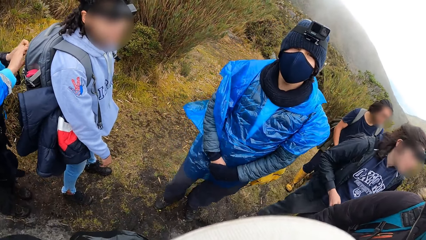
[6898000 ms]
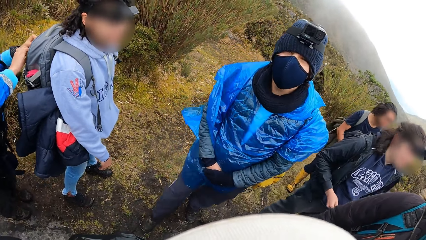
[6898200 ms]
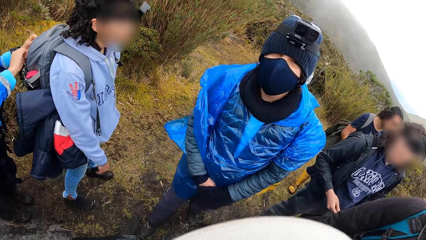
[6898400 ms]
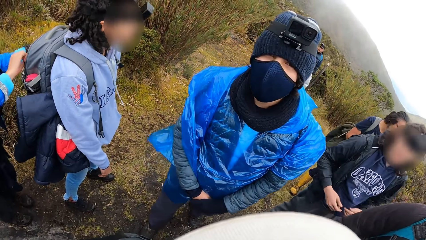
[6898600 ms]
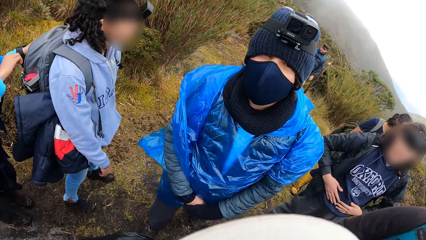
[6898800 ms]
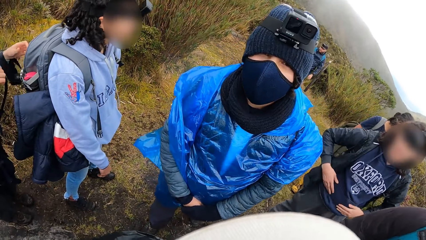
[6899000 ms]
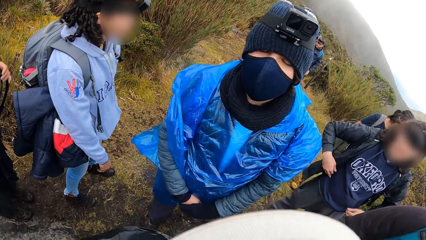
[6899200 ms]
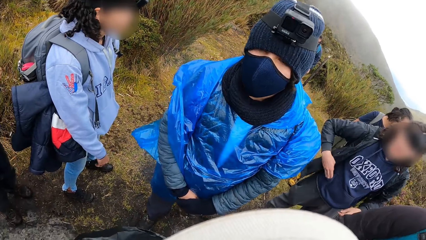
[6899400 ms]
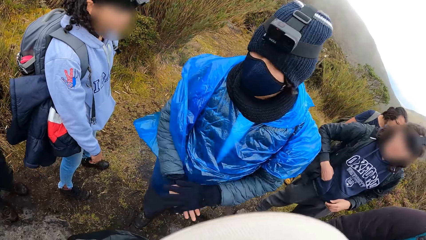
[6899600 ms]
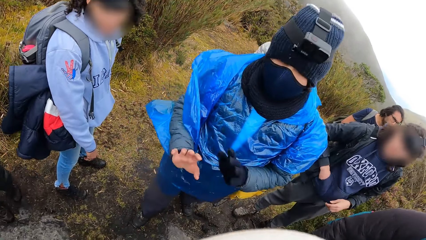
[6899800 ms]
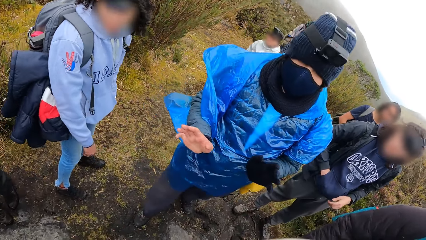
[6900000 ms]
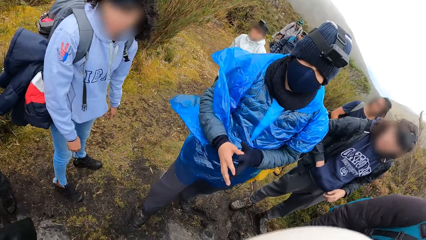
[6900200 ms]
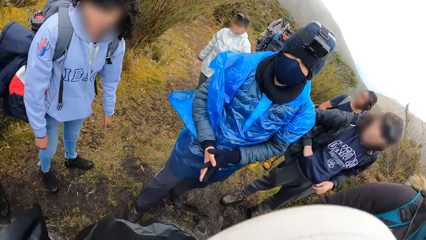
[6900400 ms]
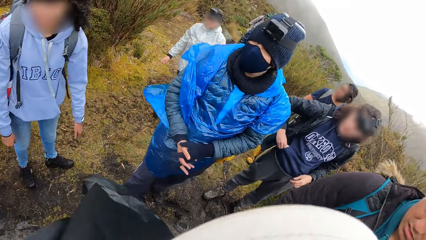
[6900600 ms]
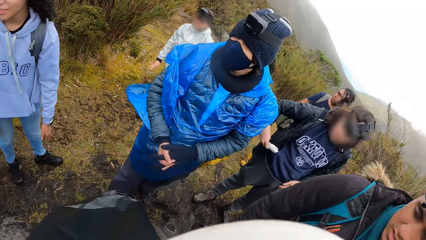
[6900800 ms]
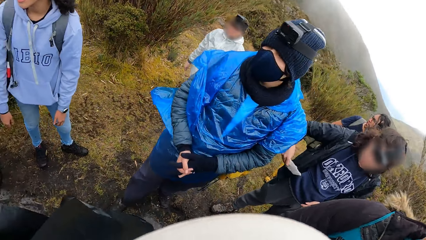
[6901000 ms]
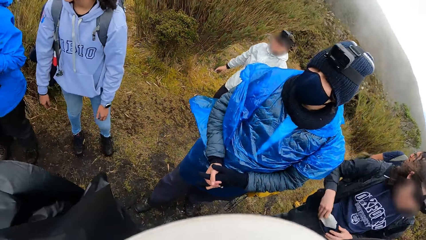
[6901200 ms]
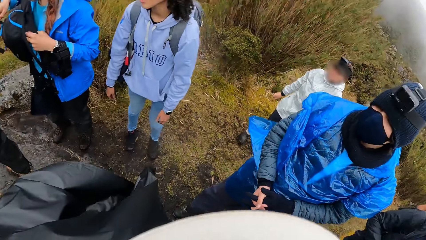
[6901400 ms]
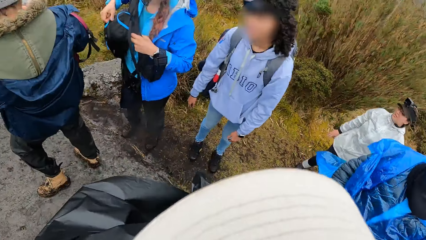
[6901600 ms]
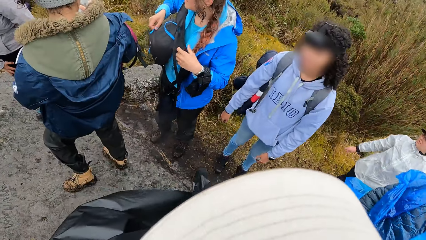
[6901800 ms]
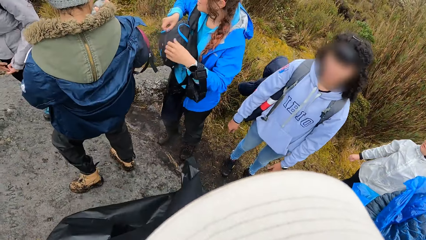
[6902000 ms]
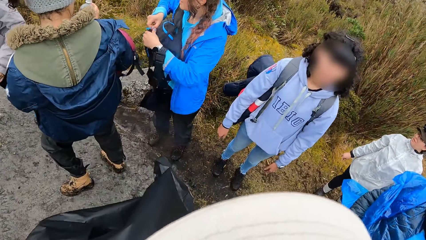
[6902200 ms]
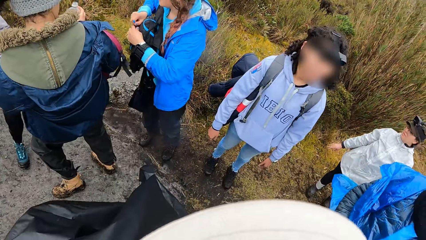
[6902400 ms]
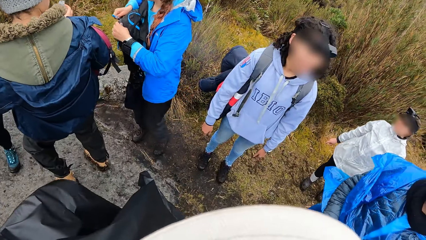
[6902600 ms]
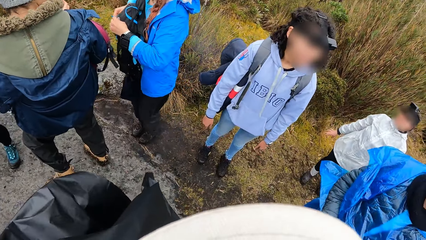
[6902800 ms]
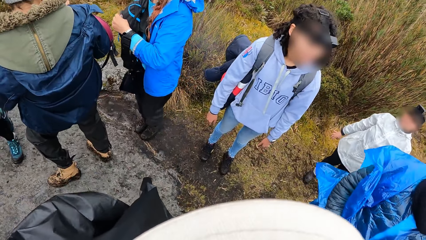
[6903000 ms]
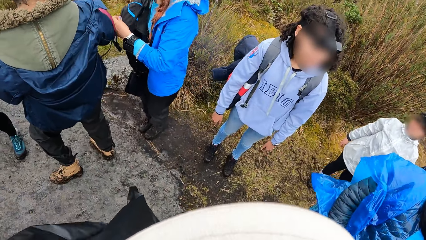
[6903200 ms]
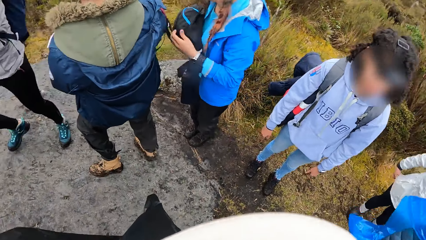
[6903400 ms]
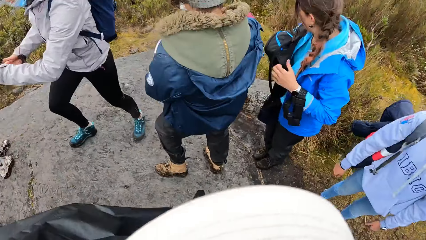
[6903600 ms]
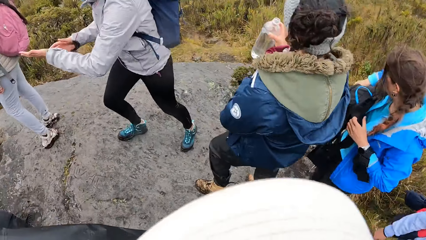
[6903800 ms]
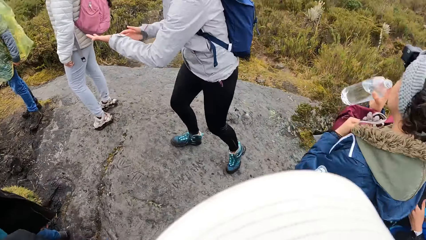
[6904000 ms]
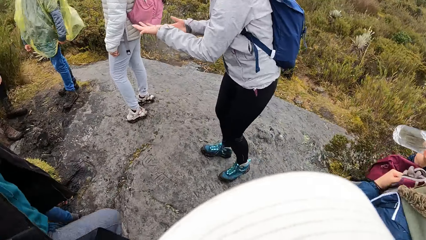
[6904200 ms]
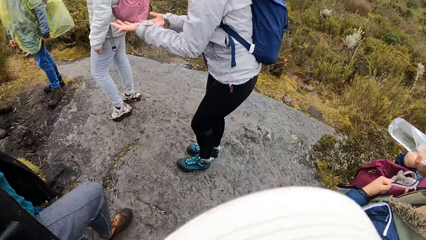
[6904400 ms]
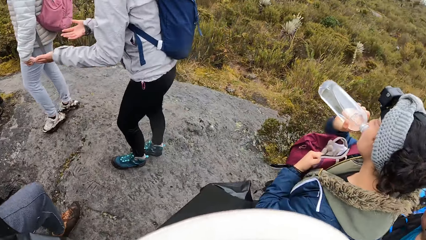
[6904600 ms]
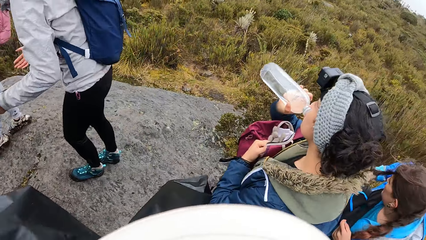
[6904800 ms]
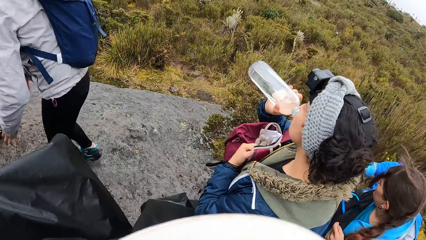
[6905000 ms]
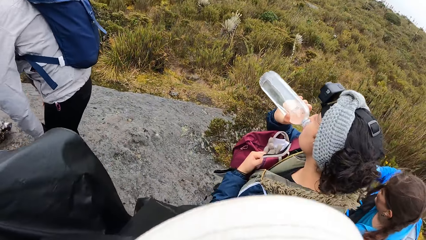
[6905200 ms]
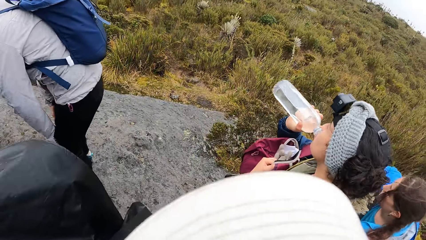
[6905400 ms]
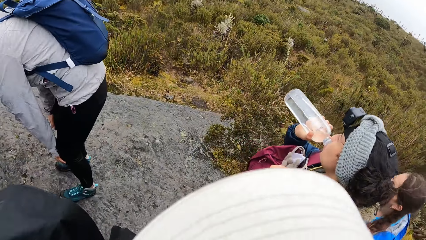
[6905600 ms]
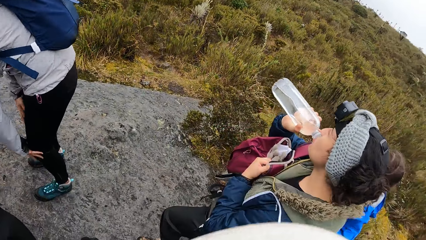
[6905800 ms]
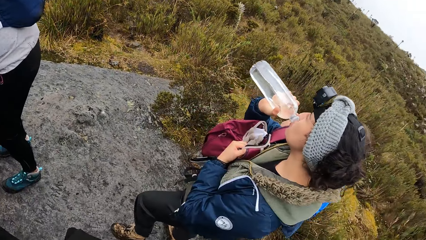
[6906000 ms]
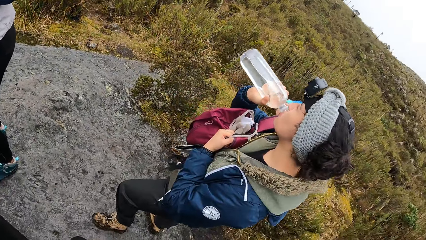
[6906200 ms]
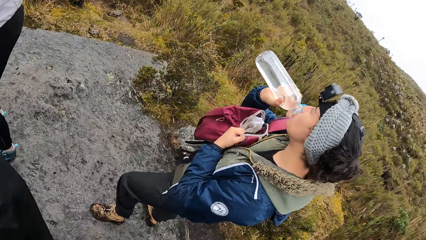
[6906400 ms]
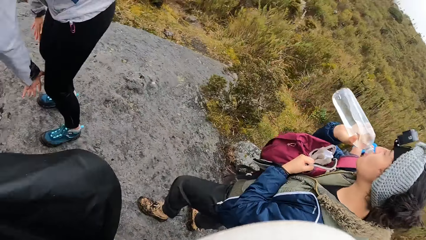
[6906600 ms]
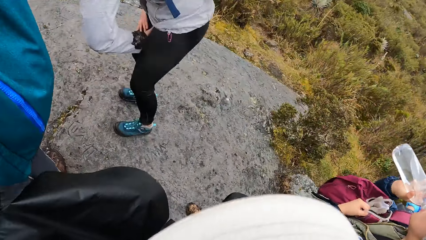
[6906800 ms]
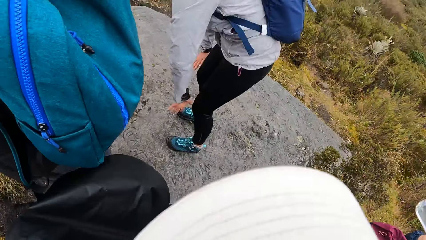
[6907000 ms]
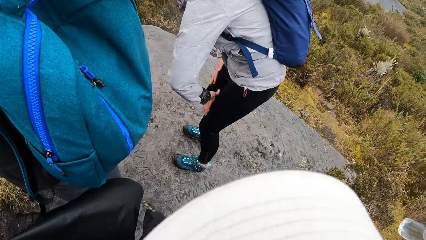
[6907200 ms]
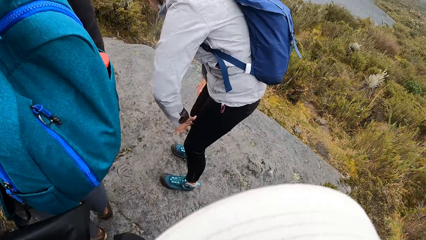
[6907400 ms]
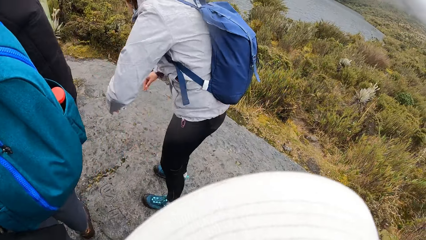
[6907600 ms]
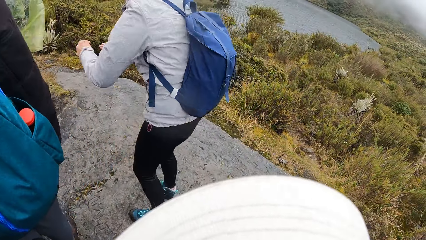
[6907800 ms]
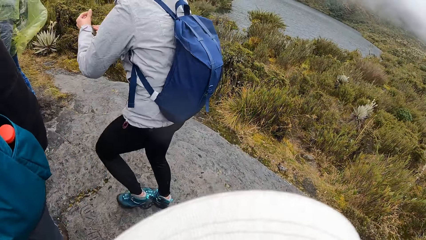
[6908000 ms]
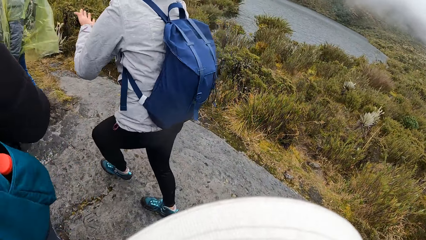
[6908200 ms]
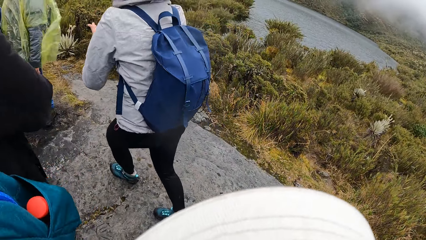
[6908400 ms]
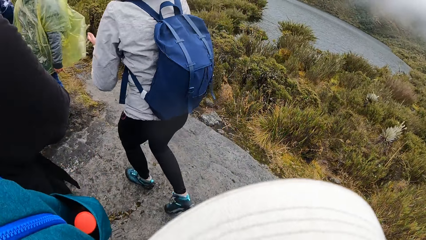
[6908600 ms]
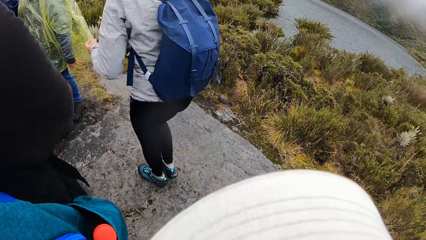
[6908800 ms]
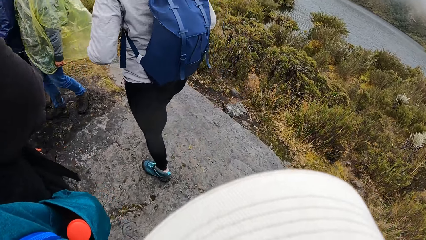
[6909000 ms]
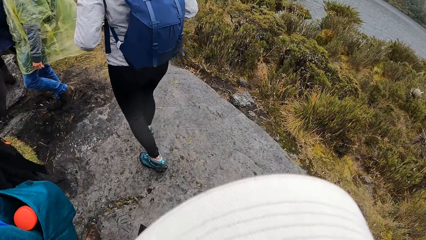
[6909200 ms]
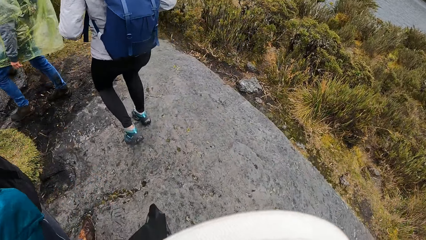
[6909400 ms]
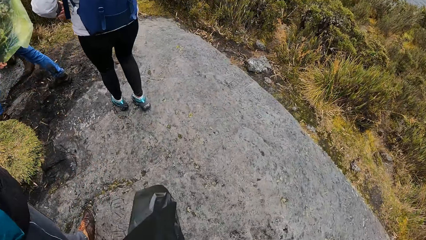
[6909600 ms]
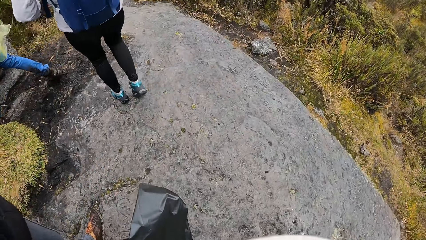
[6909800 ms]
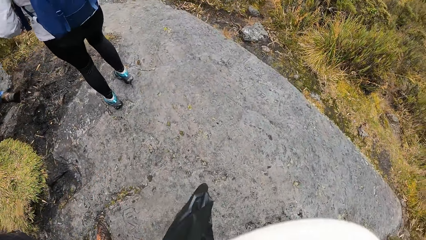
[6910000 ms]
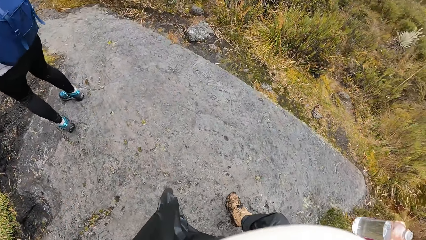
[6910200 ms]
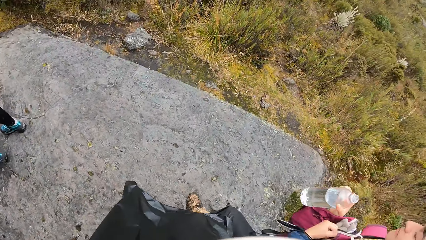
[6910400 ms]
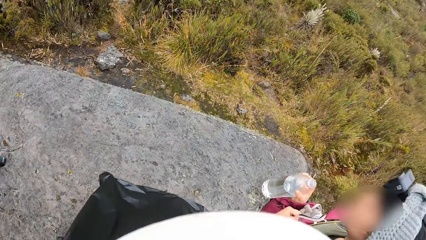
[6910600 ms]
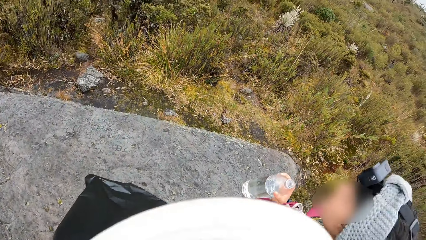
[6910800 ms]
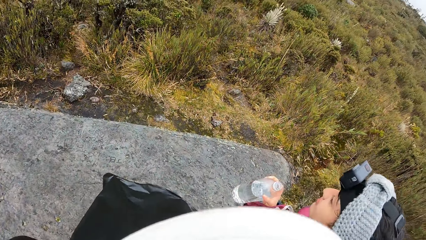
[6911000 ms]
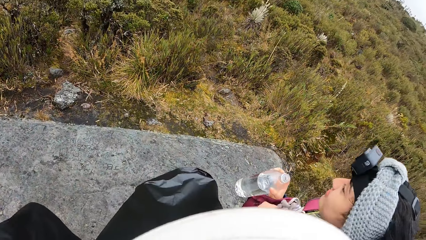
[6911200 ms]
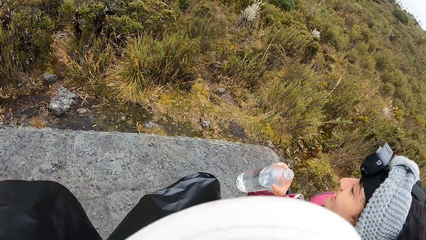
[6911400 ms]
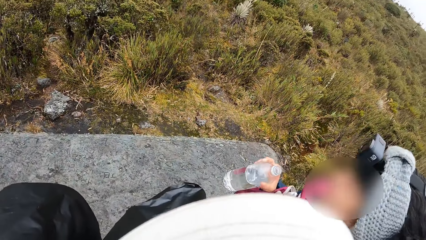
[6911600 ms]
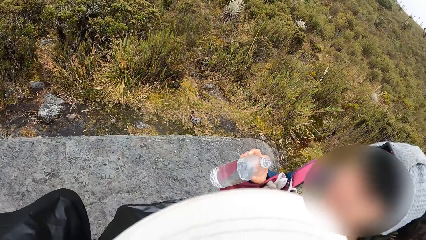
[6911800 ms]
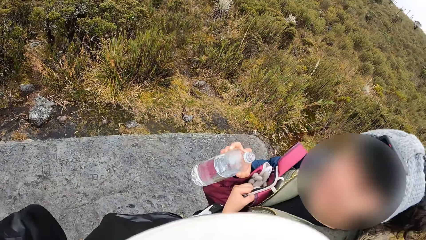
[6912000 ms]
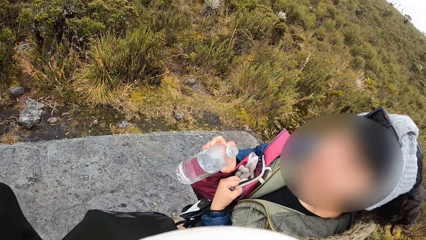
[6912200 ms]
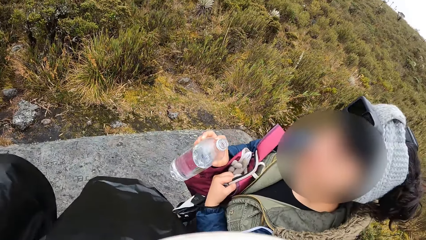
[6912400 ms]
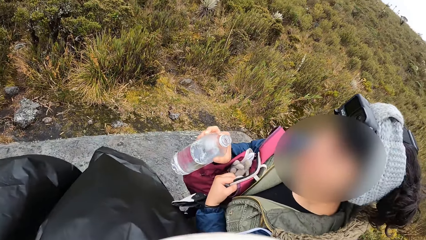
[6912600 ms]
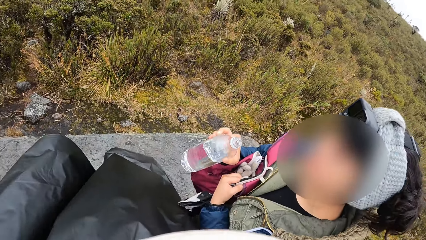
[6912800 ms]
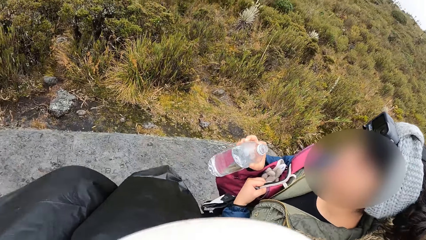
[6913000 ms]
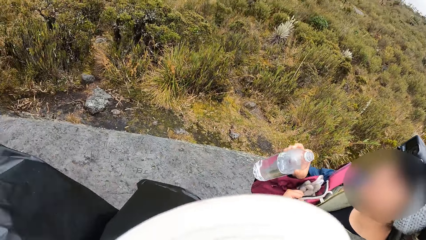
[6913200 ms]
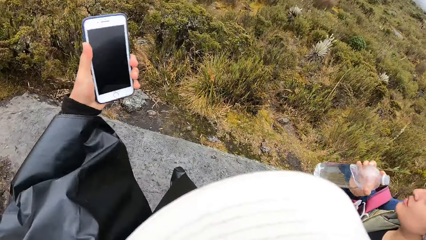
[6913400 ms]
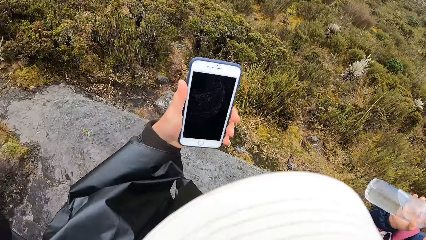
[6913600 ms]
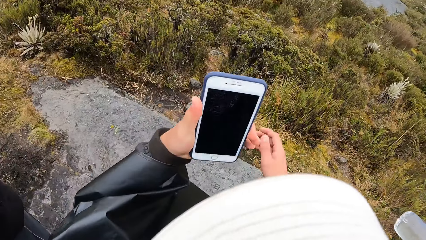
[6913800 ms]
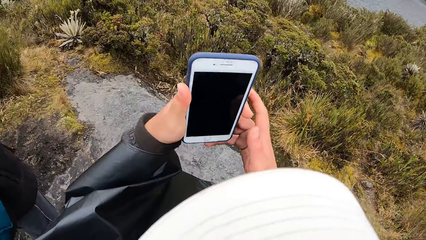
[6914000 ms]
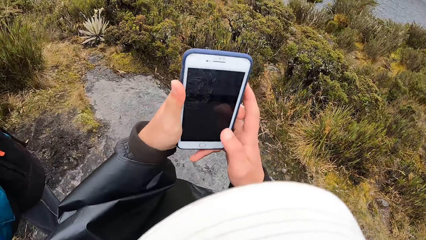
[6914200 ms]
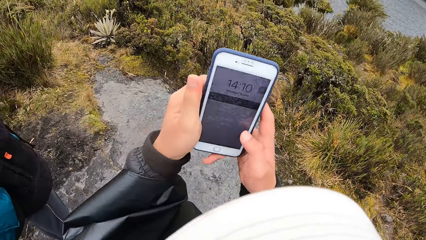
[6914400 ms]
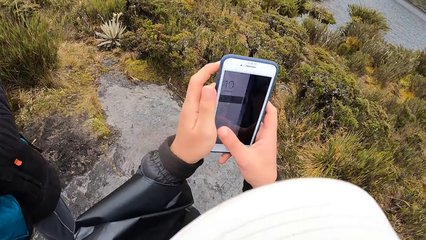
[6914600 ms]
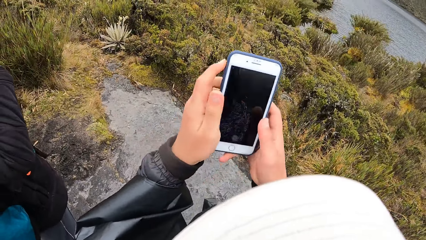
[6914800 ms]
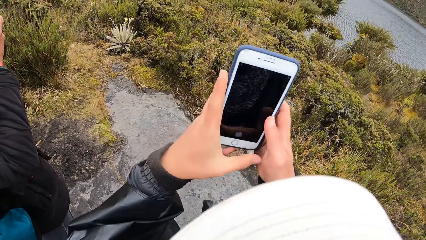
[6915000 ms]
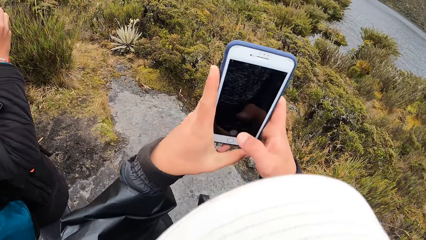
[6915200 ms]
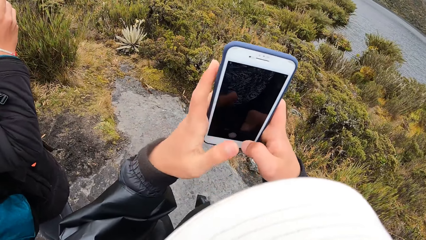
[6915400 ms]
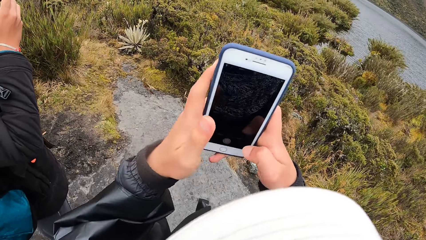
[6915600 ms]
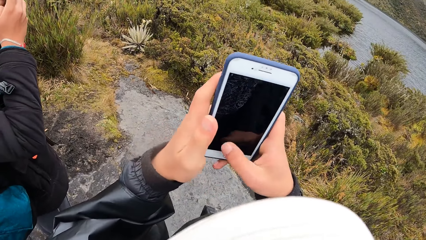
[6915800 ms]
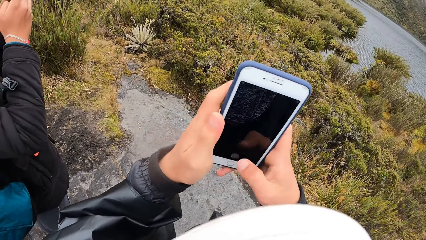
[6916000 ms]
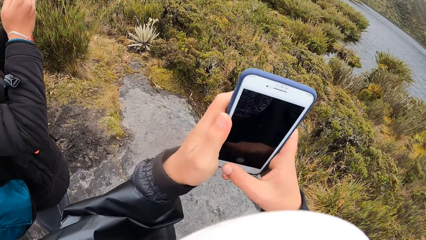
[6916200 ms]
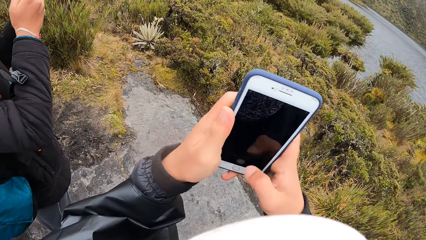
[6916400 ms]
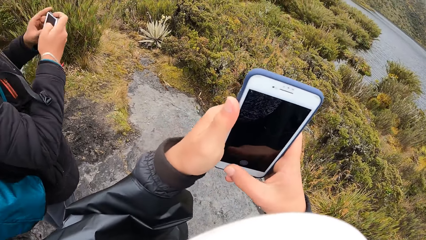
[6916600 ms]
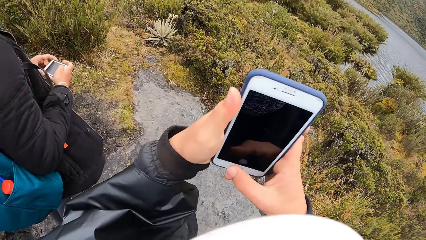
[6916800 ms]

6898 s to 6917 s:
The woman closes the backpack at the back of the other woman with her left hand. The camera wearer talks to the man. The woman holds the backpack with both hands. She closes the backpack with her right hand. Another woman drinks water from a bottle in her right hand. The camera wearer looks at the other woman with the bottle of water. He looks at a person. The other woman interacts with the camera wearer. The camera wearer looks at the other woman with the bottle of water. He talks to the other woman. He holds the phone with his left hand. He lifts the phone with the left hand. He operates the phone in his left hand with his right hand. He looks at the time on the phone.
